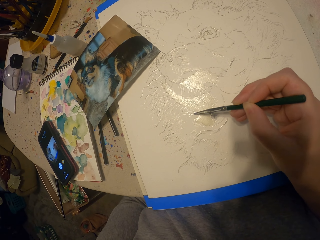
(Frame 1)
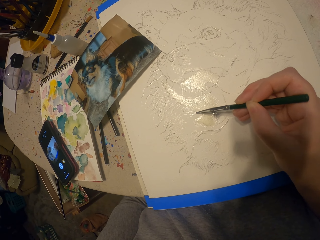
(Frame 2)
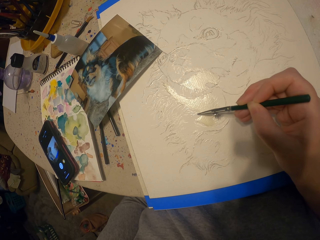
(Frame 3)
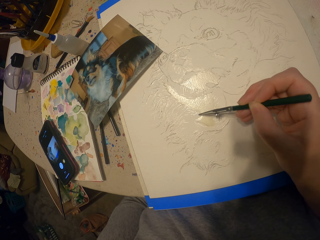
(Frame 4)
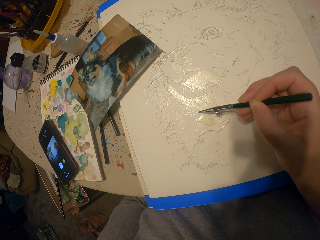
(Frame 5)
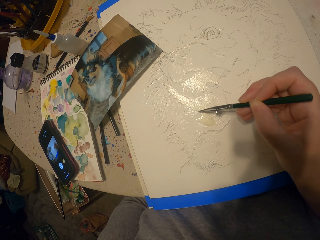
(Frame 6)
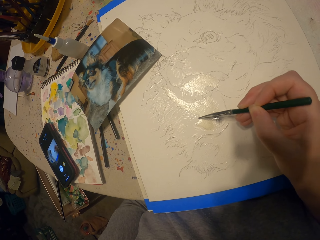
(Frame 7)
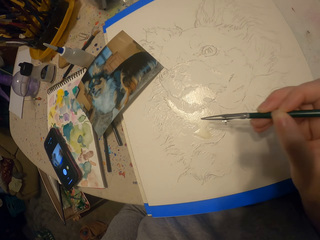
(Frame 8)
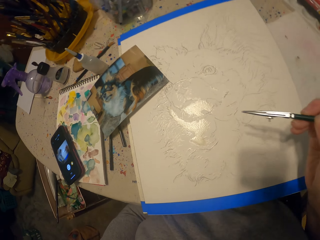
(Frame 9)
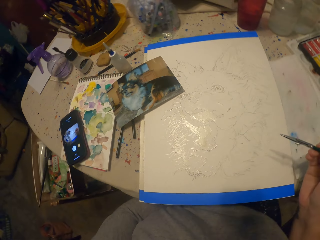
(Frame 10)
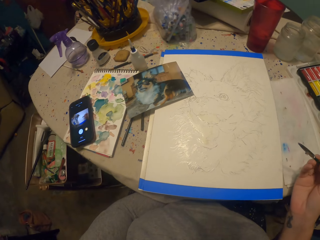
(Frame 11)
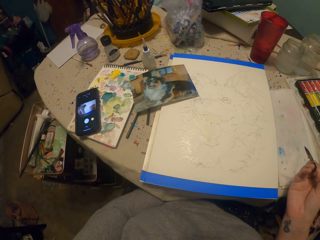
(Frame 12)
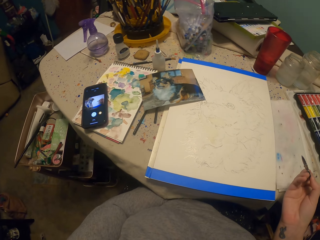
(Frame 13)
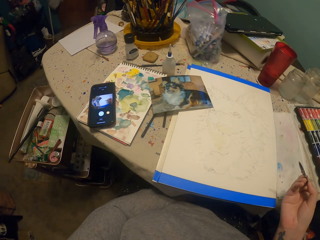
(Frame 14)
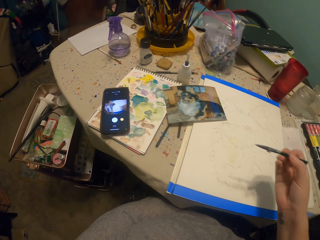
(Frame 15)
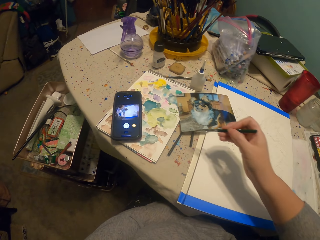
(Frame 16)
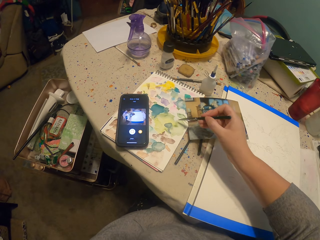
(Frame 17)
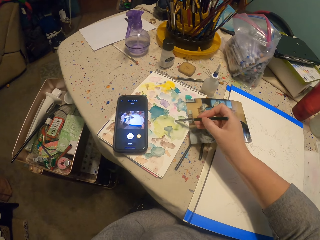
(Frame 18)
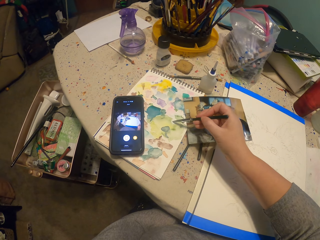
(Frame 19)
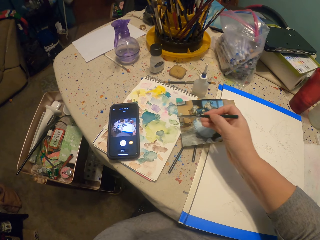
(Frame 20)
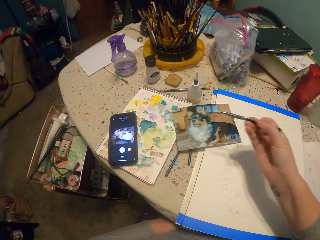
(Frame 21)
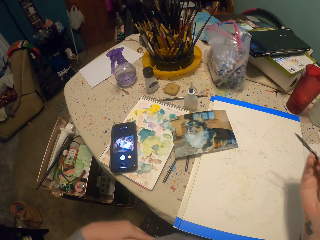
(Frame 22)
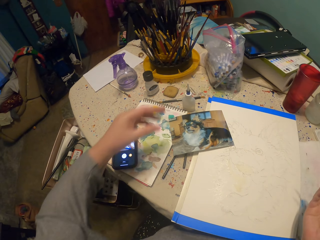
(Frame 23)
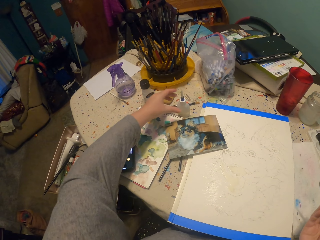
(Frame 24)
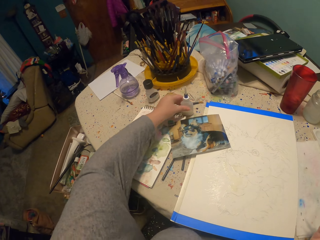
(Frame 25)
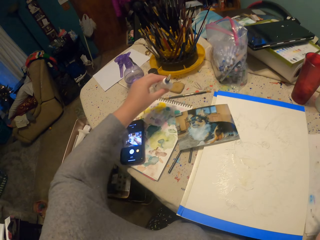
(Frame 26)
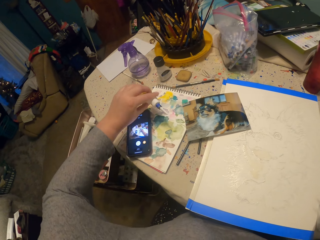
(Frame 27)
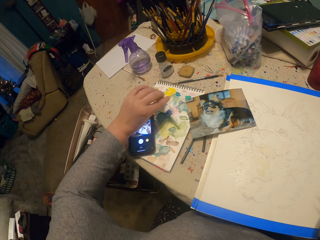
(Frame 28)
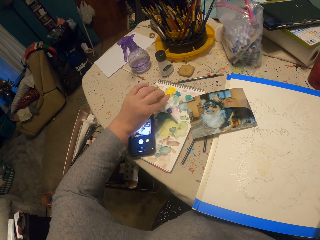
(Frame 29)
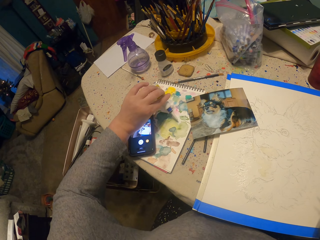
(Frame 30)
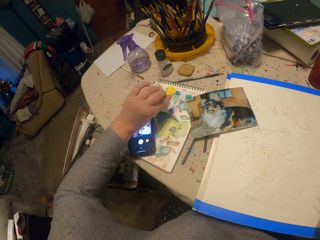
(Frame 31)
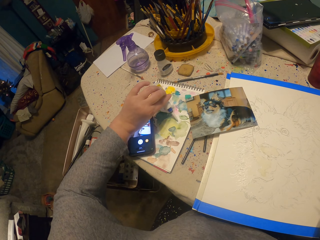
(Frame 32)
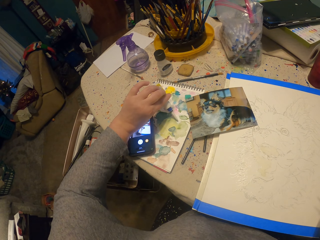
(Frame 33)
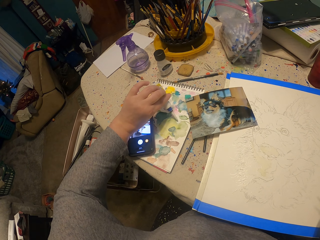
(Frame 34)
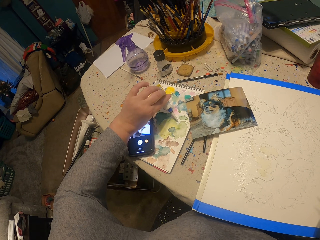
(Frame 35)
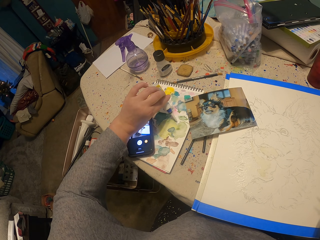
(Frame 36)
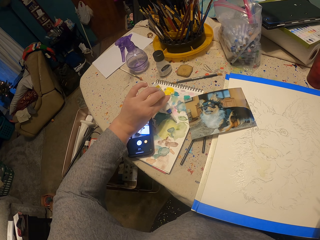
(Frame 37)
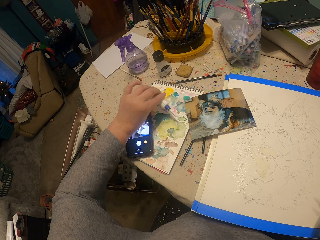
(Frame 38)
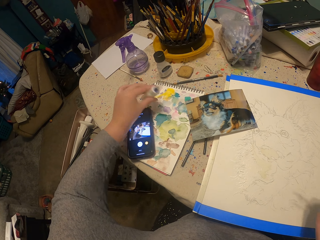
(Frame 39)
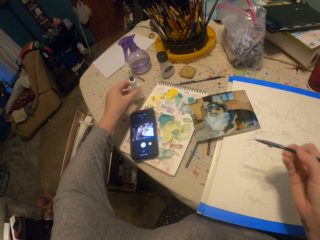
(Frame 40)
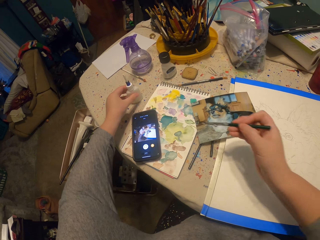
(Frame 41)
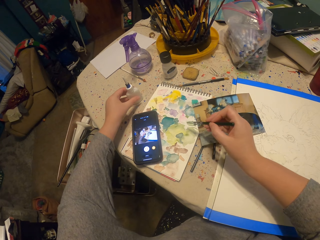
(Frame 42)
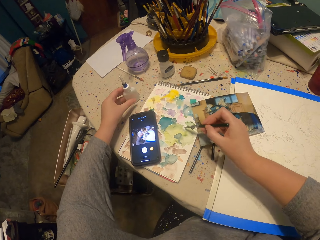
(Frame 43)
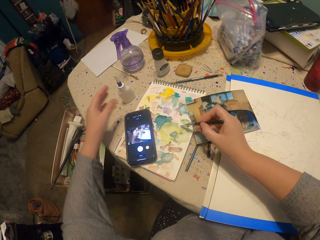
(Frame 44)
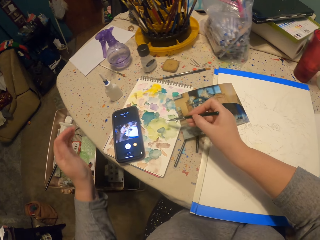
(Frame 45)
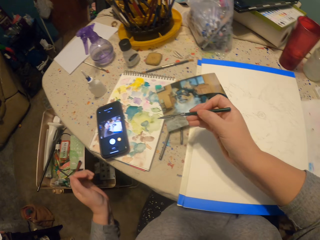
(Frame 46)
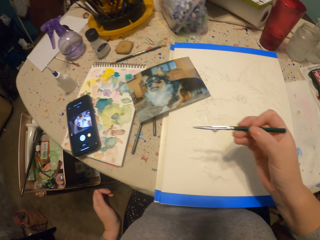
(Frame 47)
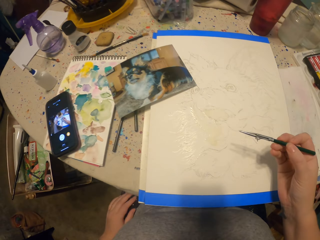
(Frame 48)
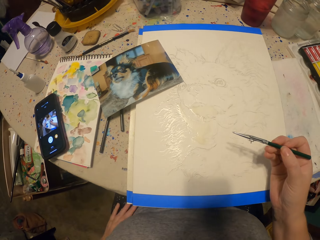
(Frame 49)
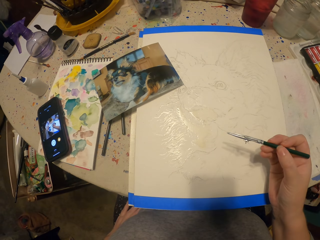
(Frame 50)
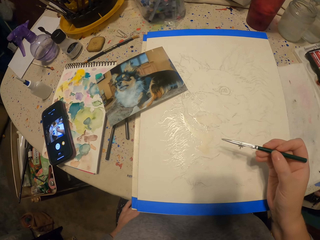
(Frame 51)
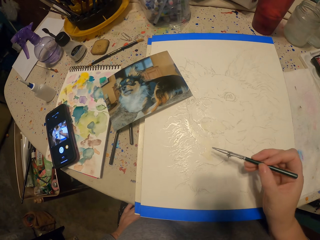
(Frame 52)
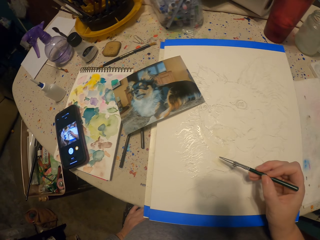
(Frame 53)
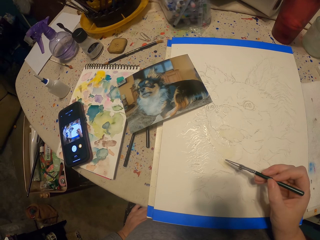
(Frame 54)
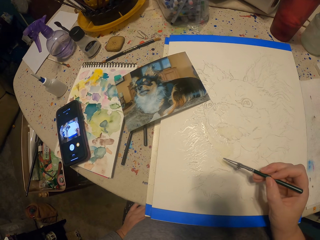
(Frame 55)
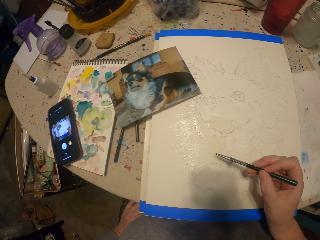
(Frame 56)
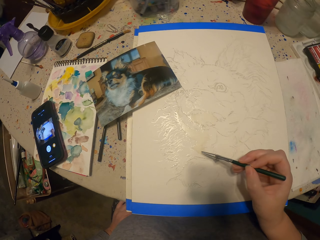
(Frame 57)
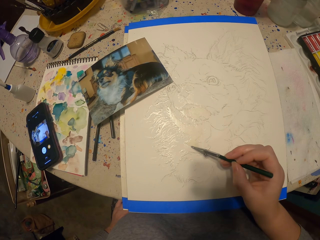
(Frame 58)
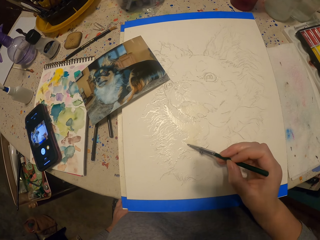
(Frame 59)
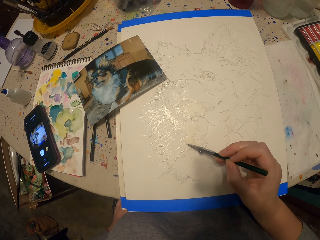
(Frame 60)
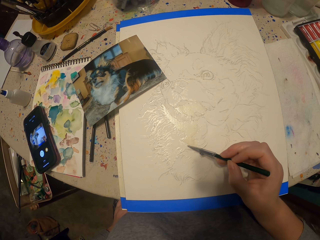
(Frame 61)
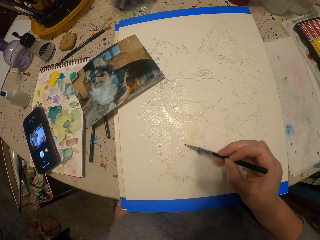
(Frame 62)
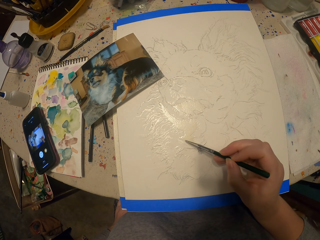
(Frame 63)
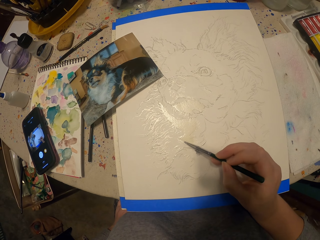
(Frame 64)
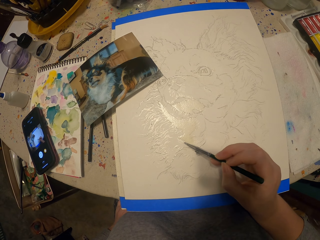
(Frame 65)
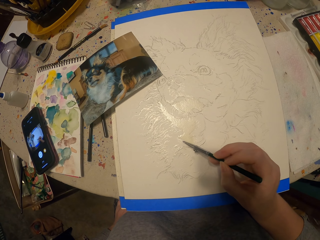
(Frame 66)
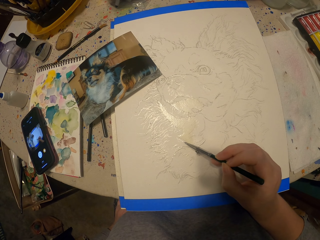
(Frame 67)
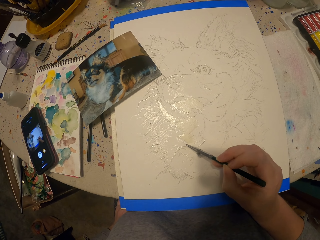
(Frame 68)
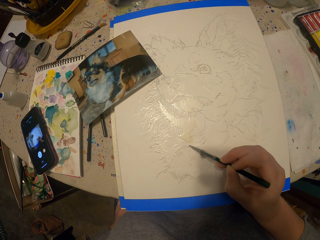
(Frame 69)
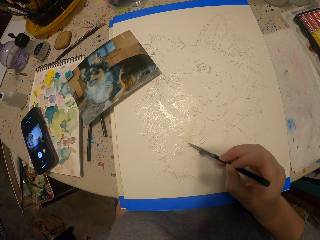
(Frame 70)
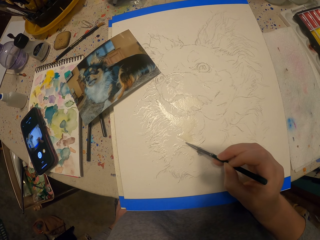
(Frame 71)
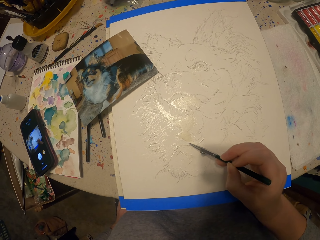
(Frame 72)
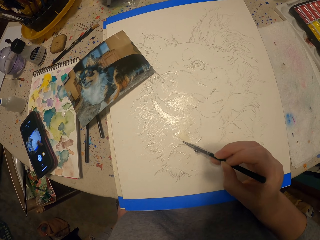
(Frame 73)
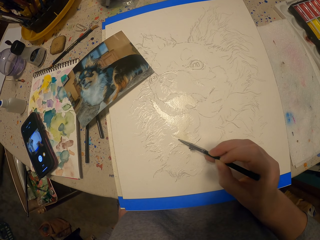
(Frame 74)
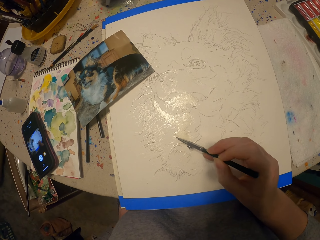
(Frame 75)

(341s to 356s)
The camera wearer moves the painting pencil or paint brush away from the picture. They dip the pencil in the ink. They pick up a bottle of liquid. They drip the liquid on the colors. They put down the bottle of liquid on the table. They dip the paint brush in a color. They paint the picture.

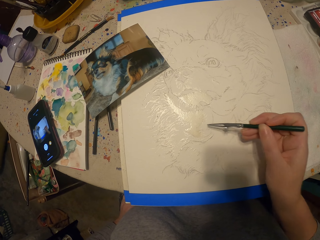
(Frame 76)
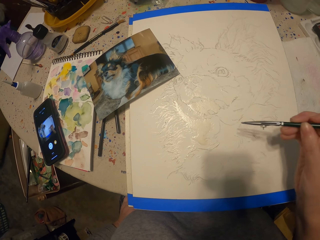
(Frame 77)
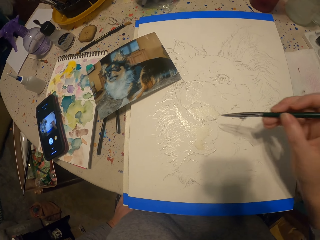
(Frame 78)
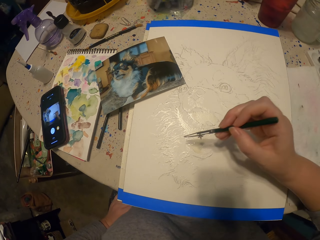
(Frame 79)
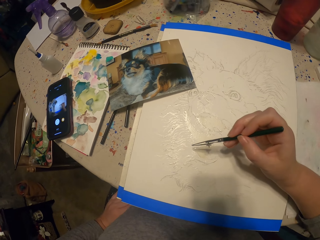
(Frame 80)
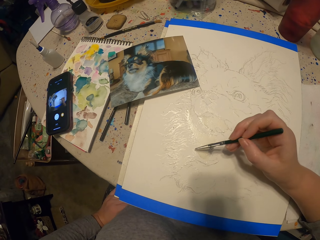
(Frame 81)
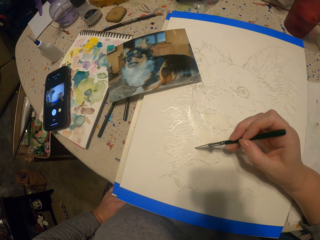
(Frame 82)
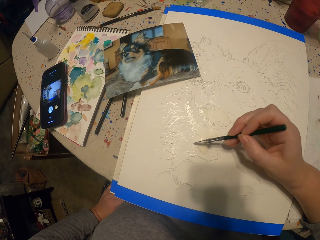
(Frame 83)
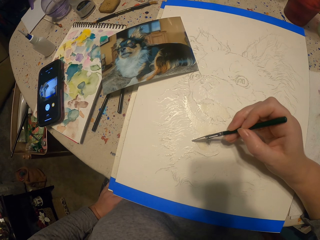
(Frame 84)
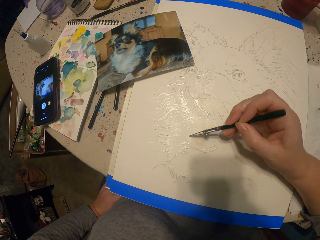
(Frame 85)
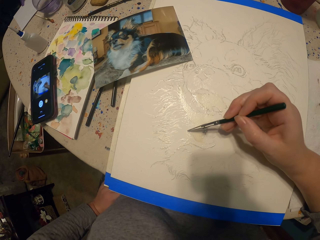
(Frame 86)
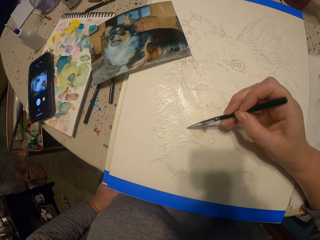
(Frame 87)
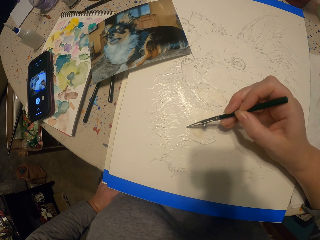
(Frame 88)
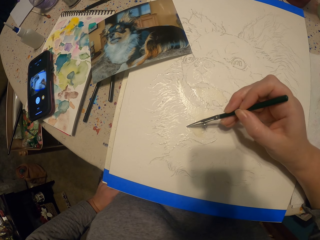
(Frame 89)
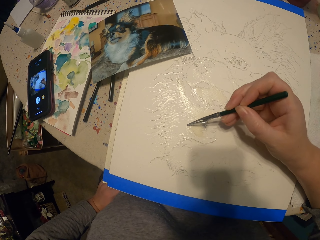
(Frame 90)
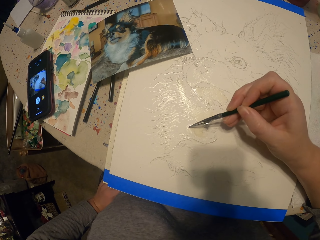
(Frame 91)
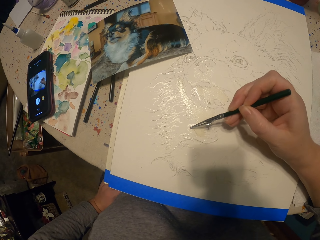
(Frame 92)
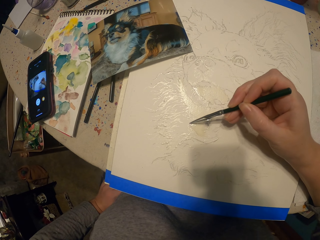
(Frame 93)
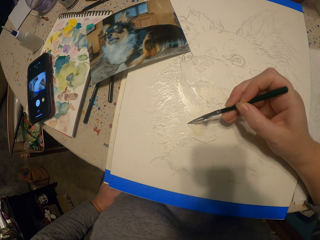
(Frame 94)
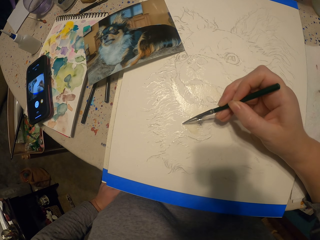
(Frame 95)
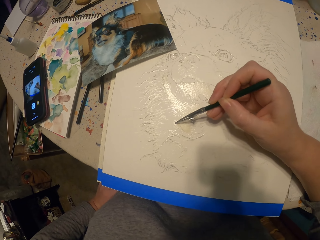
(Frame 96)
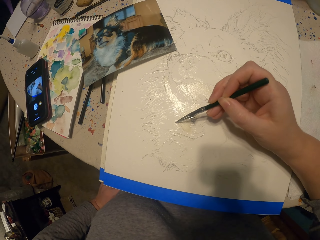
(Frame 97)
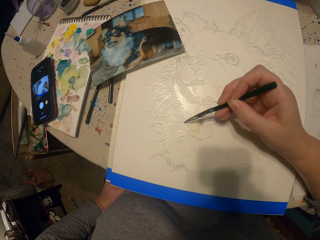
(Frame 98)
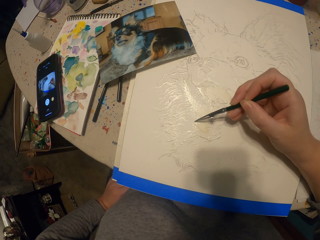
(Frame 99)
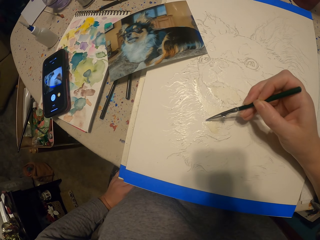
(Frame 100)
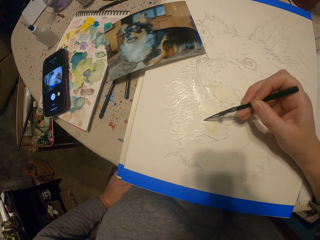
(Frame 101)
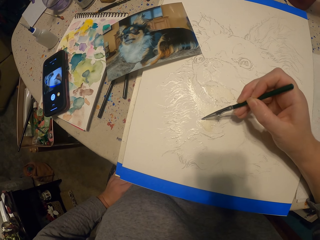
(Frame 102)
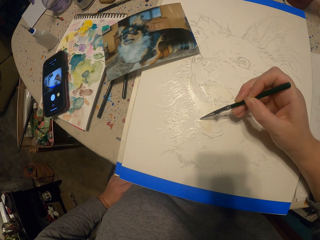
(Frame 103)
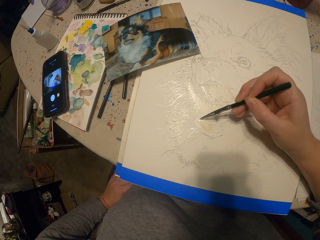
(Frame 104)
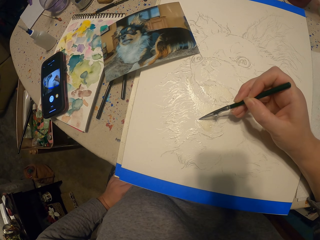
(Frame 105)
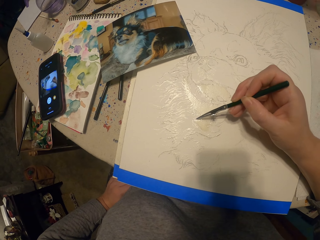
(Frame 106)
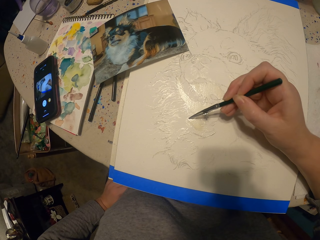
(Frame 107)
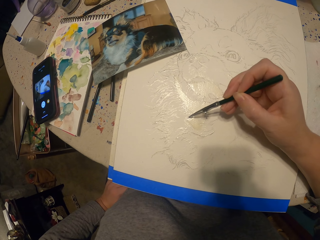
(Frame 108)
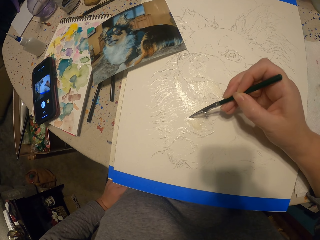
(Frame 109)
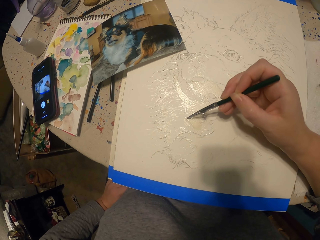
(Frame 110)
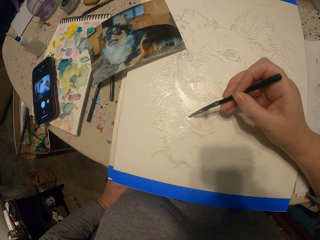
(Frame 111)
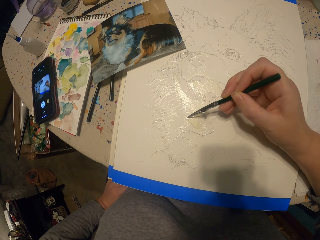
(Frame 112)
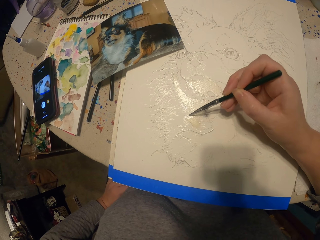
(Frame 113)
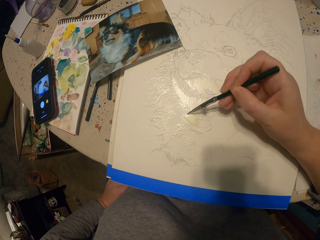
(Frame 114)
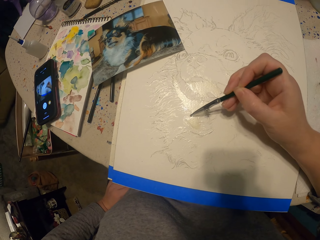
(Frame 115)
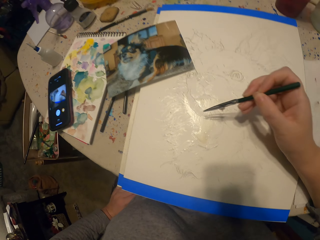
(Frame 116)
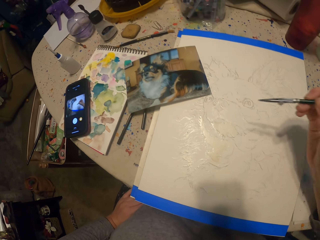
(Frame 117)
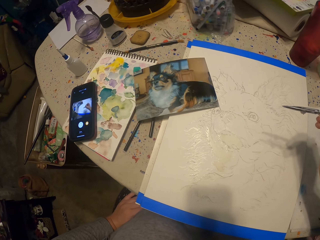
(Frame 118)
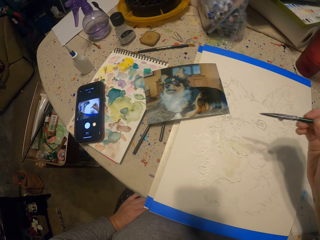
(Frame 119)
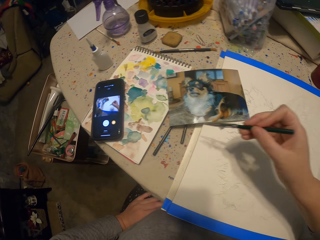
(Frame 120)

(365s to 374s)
The camera wearer moves the painting pencil away from the picture. They paint the picture.
